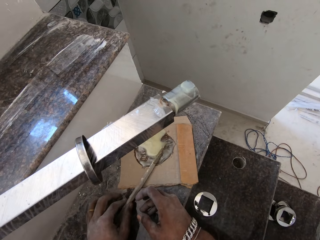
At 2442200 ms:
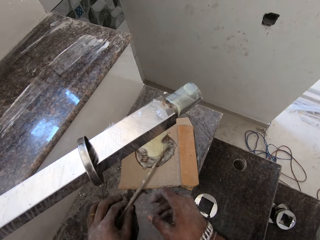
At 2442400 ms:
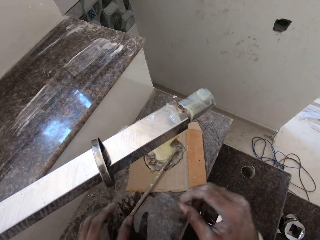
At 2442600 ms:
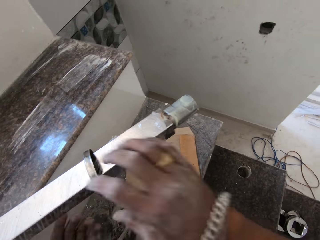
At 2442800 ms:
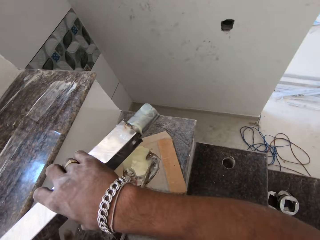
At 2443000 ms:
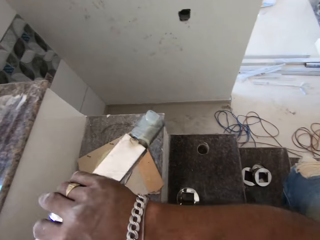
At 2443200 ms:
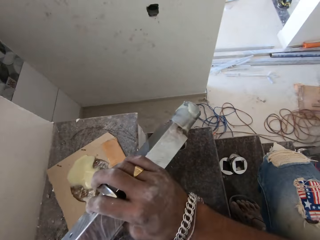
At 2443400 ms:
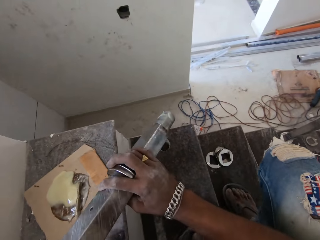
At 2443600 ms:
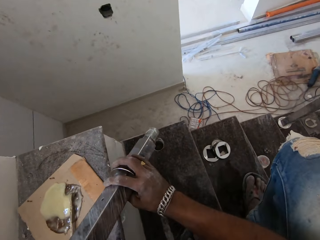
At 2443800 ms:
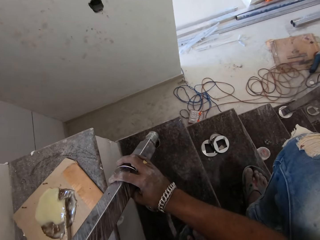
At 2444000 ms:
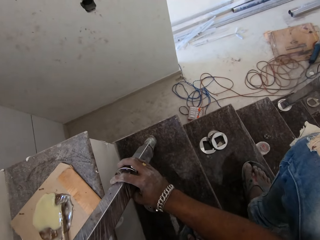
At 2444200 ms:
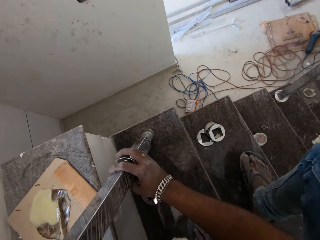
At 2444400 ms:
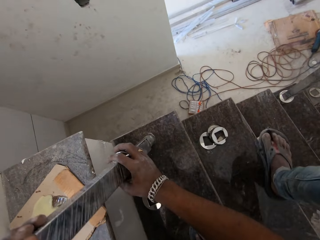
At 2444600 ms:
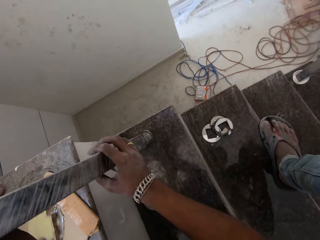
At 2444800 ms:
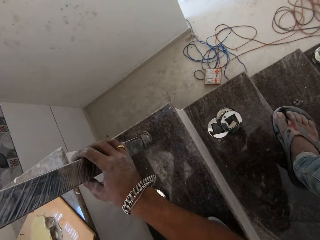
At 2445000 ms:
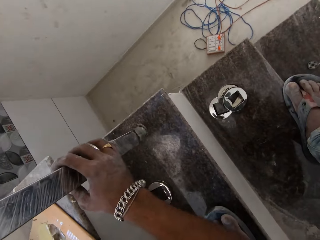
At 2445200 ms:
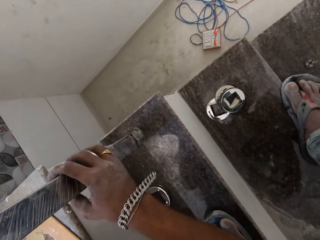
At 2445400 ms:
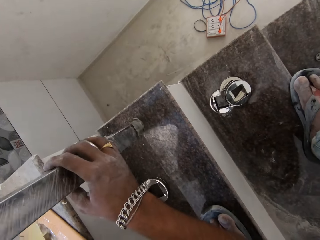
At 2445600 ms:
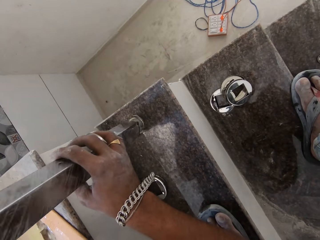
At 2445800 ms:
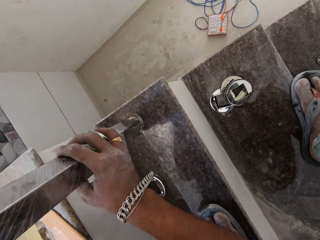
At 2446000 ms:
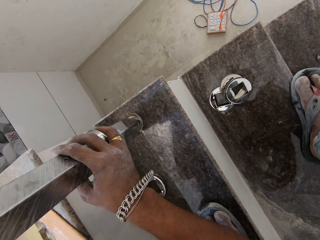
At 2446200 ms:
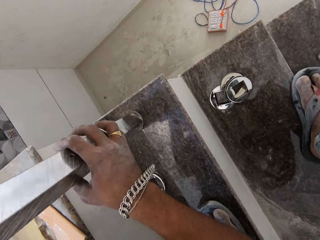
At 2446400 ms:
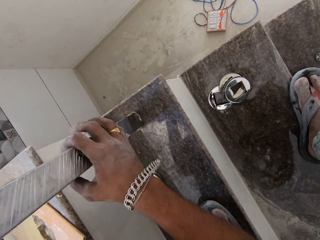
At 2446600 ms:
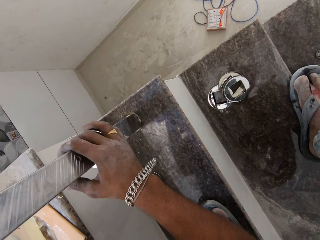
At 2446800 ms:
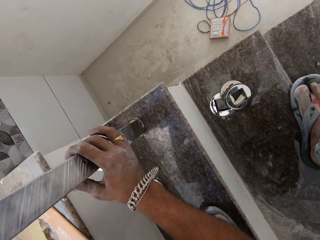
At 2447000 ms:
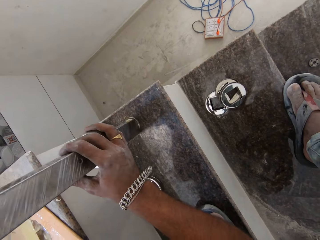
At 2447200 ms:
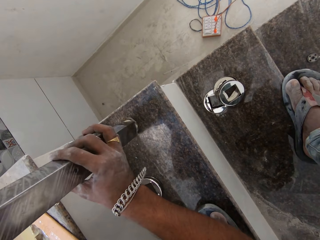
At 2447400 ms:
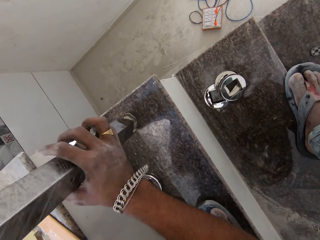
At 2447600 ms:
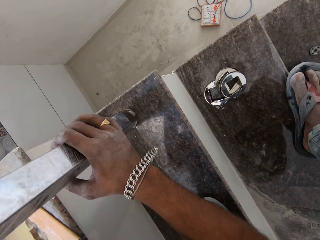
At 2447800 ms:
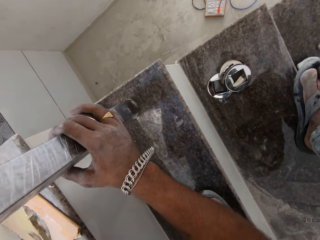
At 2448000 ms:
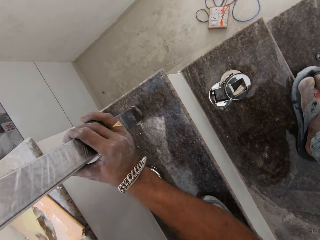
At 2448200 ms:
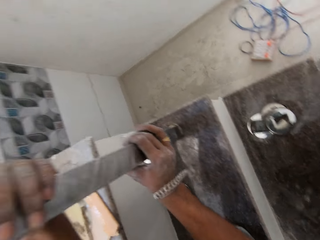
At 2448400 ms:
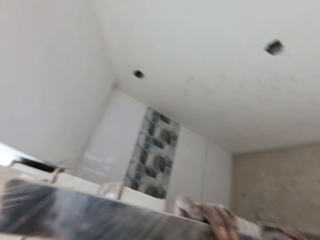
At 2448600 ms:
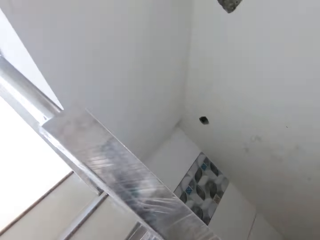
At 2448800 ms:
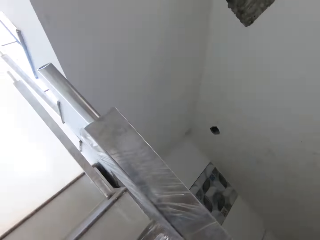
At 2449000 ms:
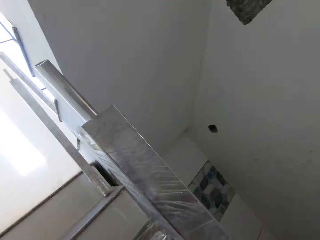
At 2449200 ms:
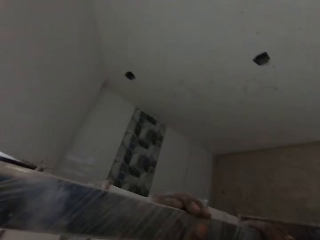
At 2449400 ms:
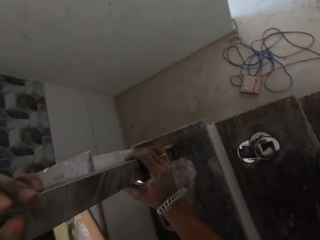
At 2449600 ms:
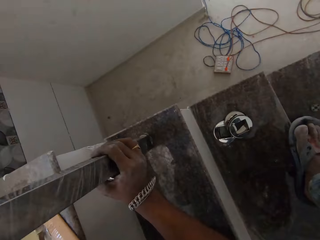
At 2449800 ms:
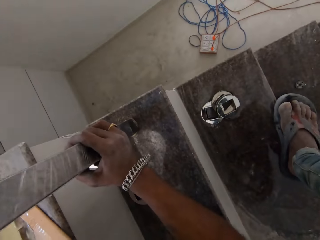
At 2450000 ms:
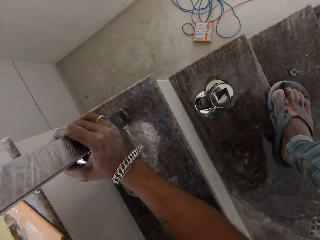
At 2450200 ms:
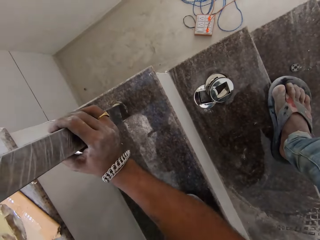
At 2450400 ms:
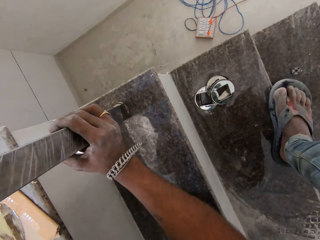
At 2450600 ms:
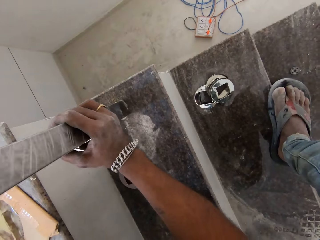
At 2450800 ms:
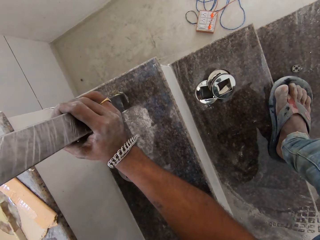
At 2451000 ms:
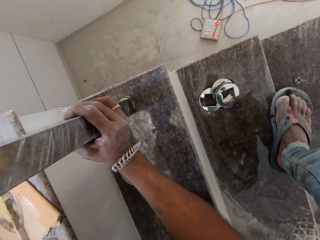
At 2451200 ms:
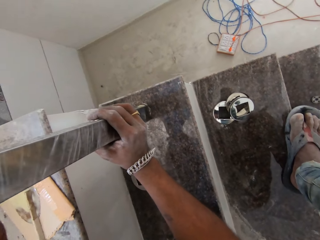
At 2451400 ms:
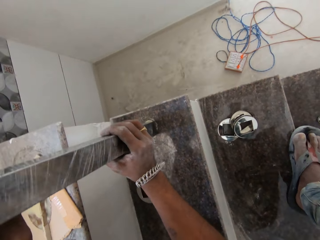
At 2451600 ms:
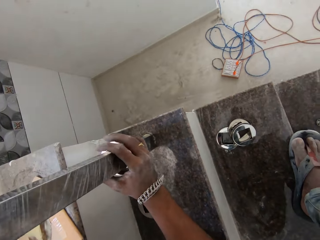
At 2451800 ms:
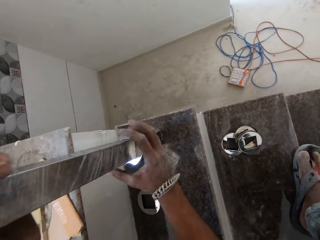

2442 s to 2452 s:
The camera wearer picks the rod from the staircase with both hands. He puts the rod in both hands into the hole in the staircase. He grabs the steel rings. He tilts the metal rod in the hole.

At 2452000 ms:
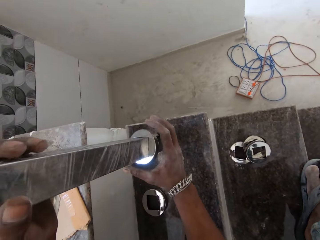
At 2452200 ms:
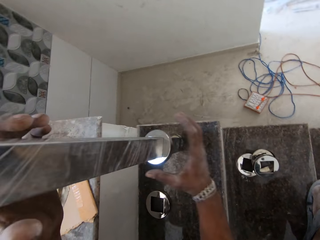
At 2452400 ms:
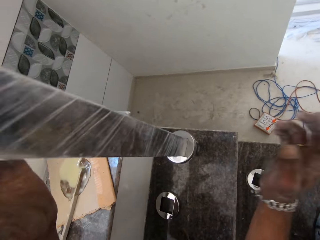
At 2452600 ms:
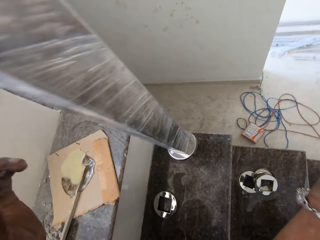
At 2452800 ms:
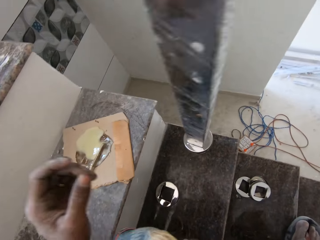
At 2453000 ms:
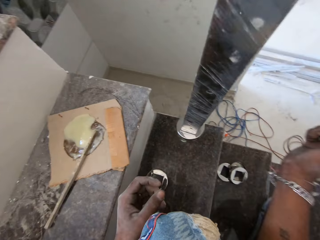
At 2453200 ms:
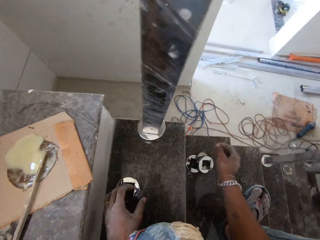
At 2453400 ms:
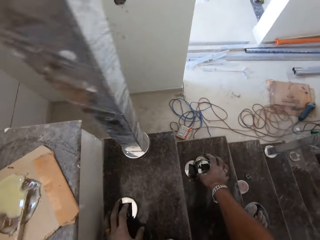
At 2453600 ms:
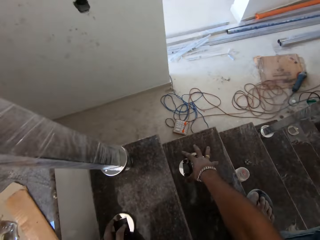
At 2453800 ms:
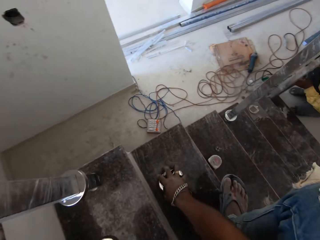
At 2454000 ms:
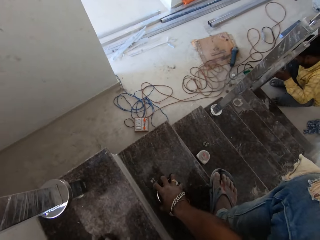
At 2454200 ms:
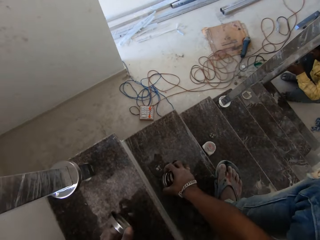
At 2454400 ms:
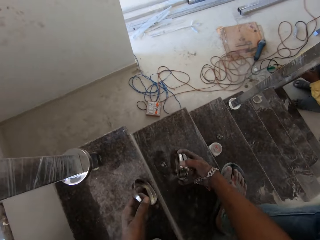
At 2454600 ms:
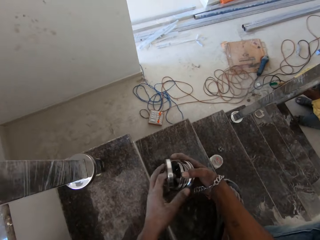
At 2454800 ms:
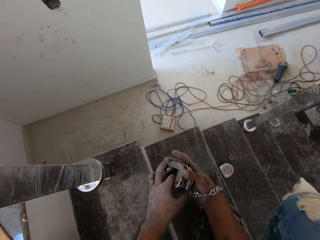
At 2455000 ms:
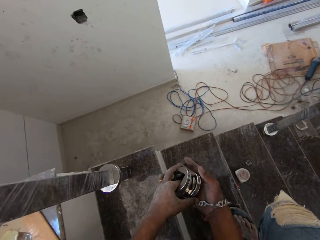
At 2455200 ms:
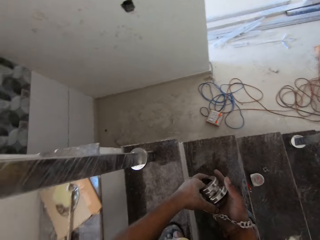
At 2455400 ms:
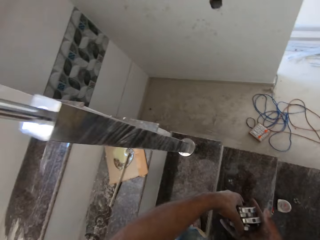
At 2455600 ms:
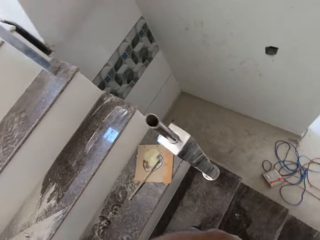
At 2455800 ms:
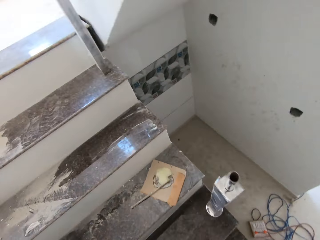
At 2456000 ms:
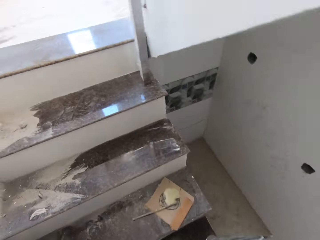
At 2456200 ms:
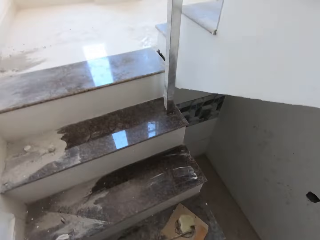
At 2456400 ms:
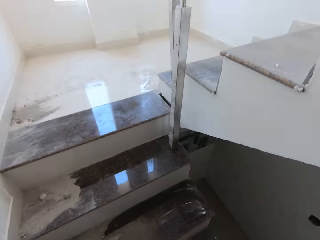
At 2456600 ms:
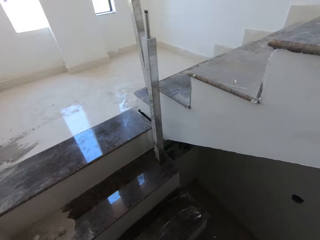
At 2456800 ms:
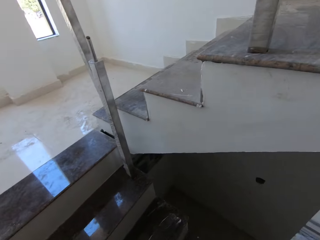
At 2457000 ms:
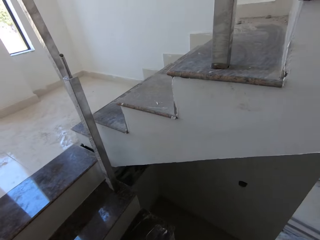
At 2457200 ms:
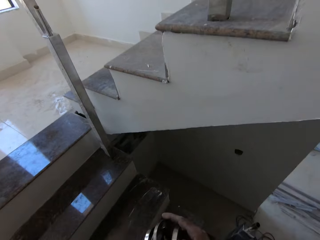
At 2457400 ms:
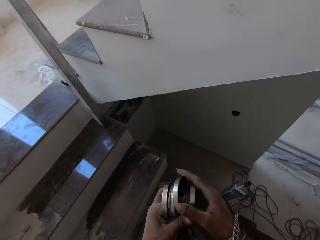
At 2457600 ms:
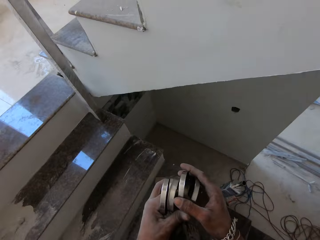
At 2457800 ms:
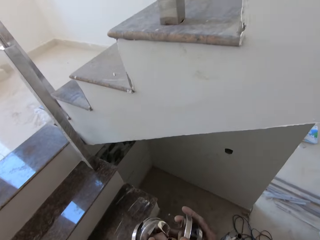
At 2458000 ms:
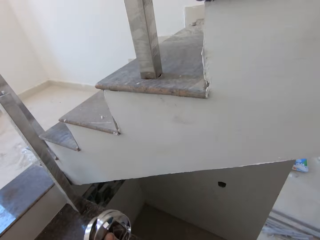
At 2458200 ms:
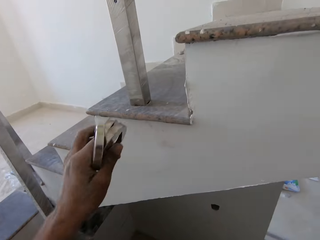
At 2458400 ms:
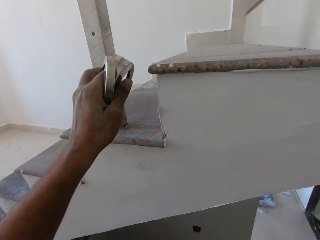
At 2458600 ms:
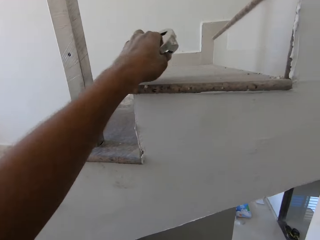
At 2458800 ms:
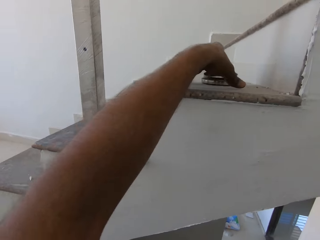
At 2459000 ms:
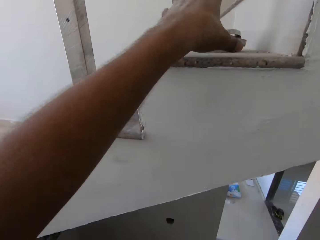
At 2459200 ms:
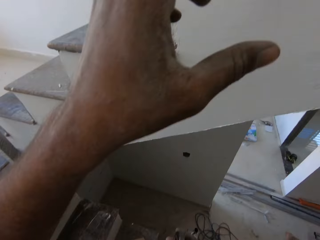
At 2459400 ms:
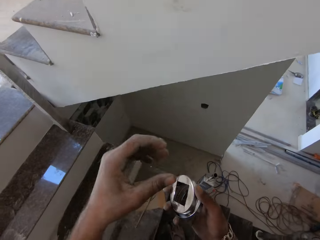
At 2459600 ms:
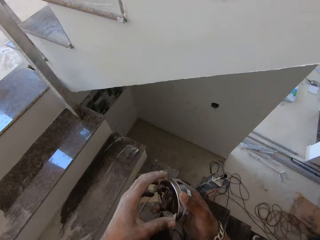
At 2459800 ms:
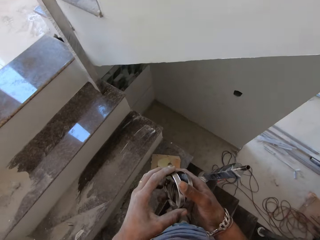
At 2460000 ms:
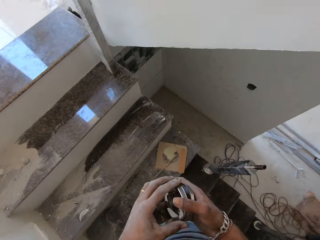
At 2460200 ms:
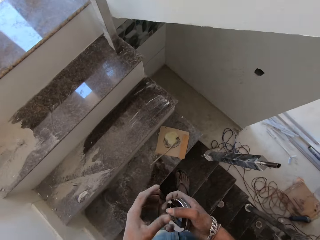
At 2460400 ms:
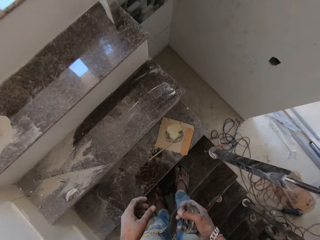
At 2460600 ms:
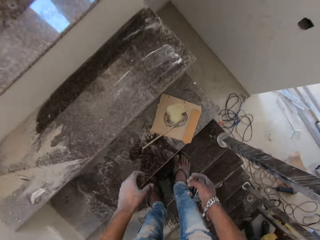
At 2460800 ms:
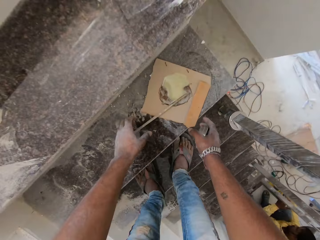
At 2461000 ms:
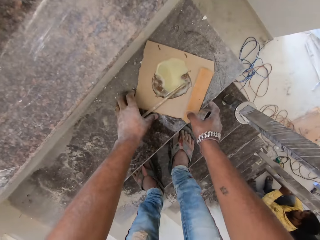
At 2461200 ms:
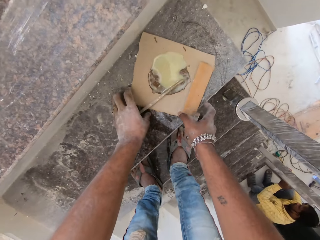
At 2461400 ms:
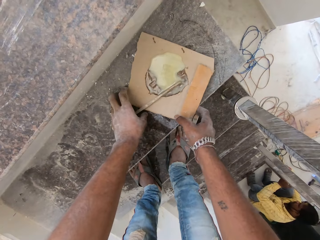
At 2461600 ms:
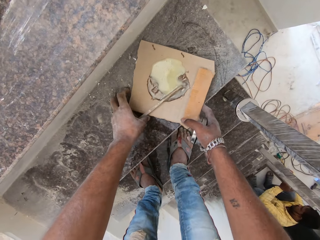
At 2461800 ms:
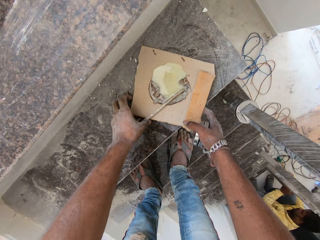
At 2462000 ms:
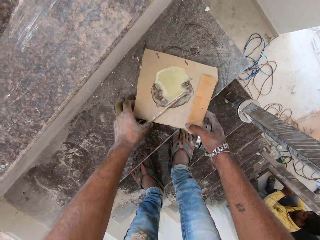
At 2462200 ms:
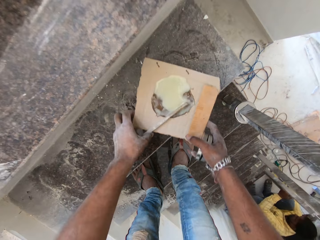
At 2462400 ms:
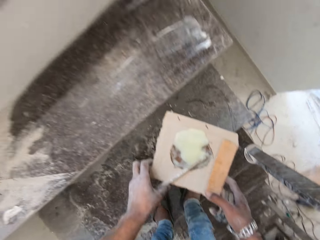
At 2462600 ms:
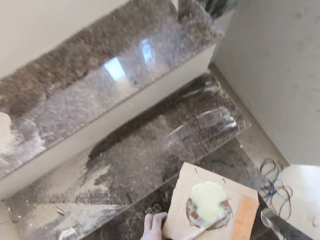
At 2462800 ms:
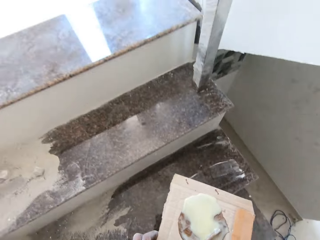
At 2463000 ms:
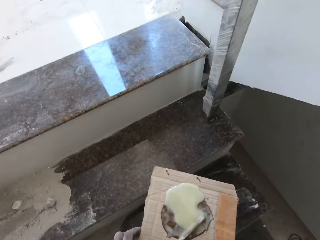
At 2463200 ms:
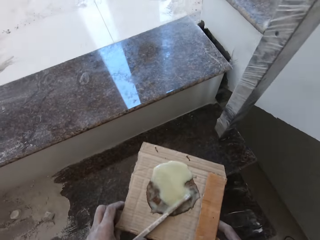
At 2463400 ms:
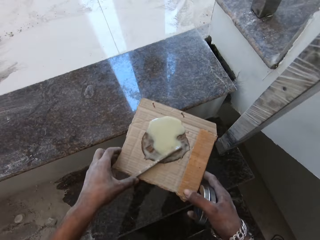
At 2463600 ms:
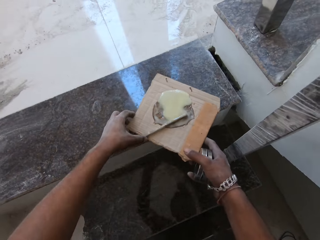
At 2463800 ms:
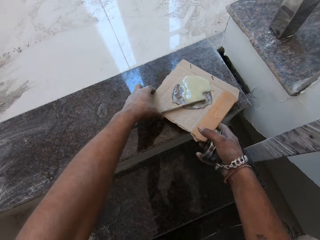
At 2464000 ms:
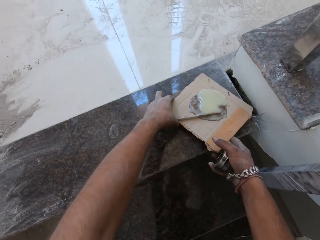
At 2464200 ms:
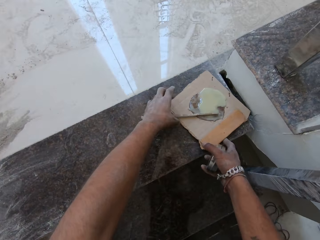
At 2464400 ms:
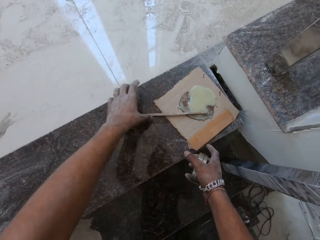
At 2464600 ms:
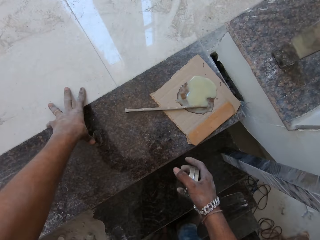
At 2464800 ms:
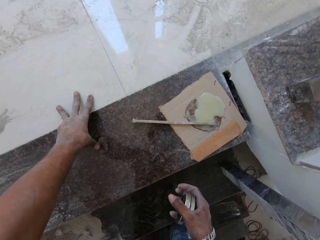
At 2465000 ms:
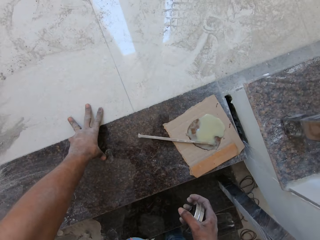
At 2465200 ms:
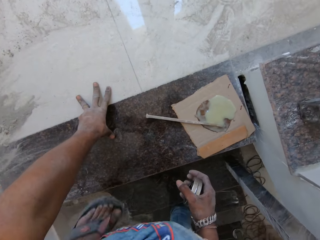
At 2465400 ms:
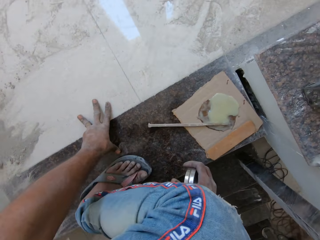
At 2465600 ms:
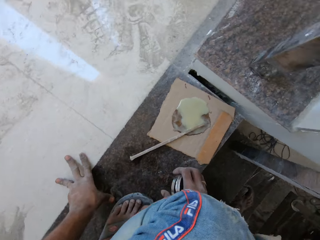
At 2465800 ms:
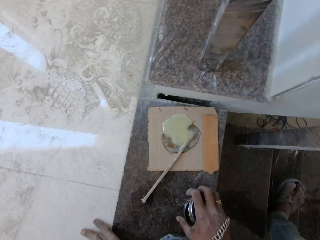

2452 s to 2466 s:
The camera wearer picks a baseplate from the staircase with his left hand. He picks some baseplates from the staircase with his right hand. He joins the baseplate in his left hand with the baseplates in his right hand. He picks some baseplates from his right hand with his left hand. He places the baseplates in his left hand on a stair. He touches the baseplates in his right hand with his left hand. He picks the paperboard from the staircase with both hands. He climbs the staircase. He places the paperboard in both hands on the staircase. He touches the staircase with his left hand.
